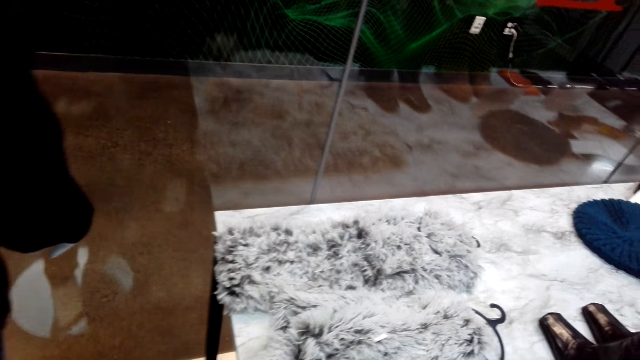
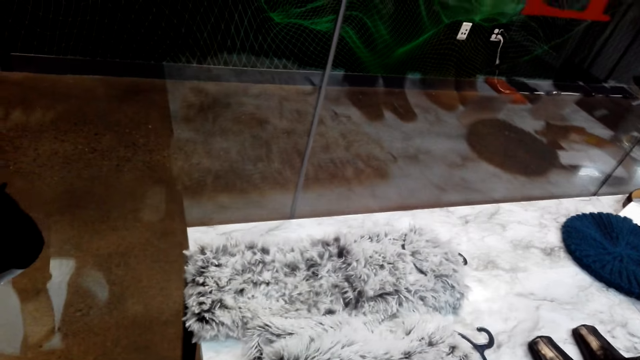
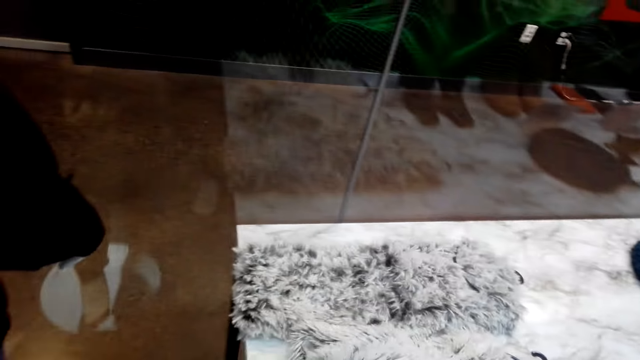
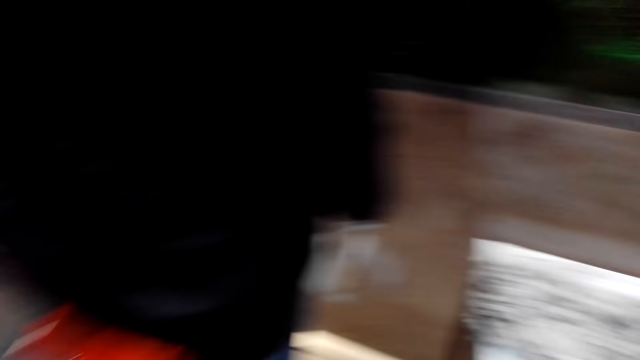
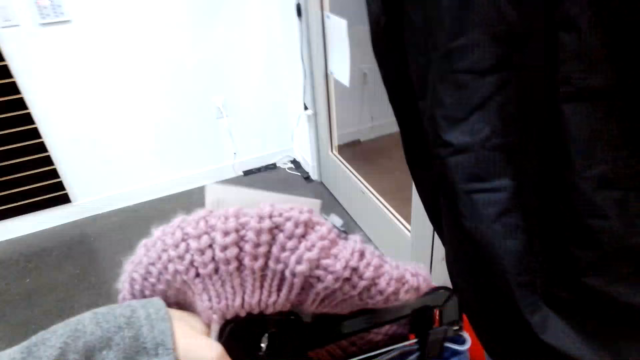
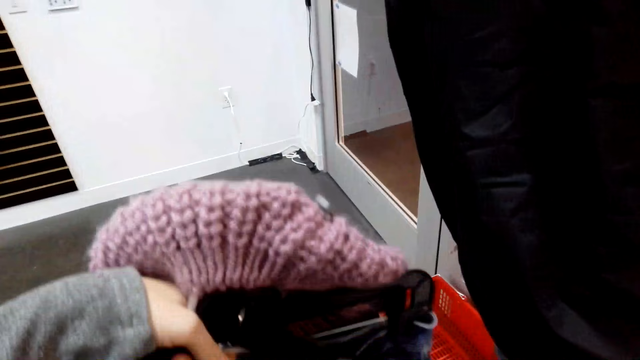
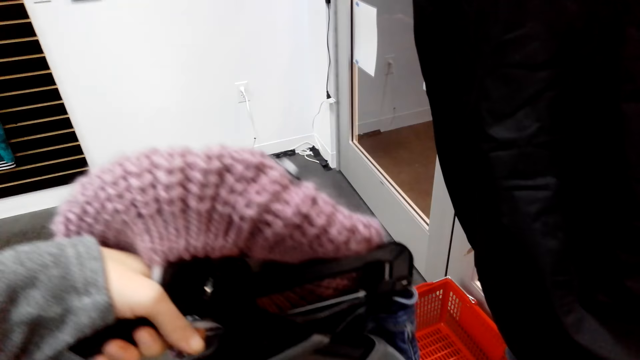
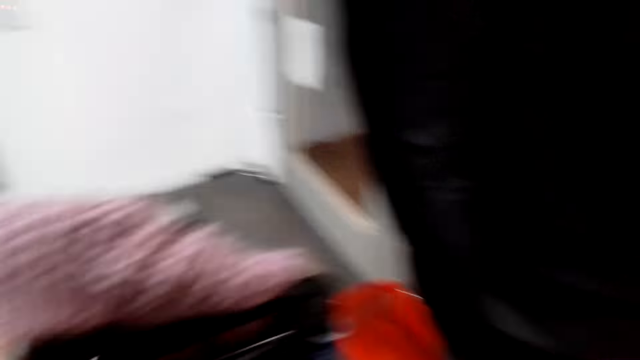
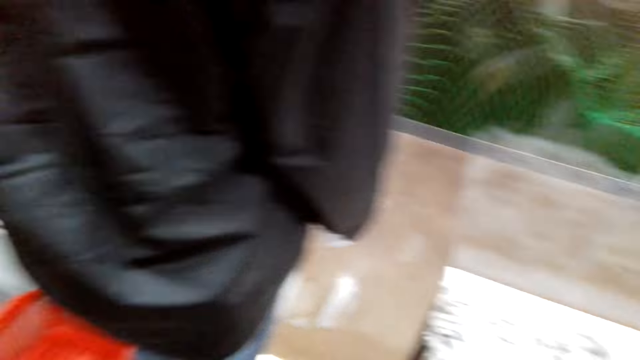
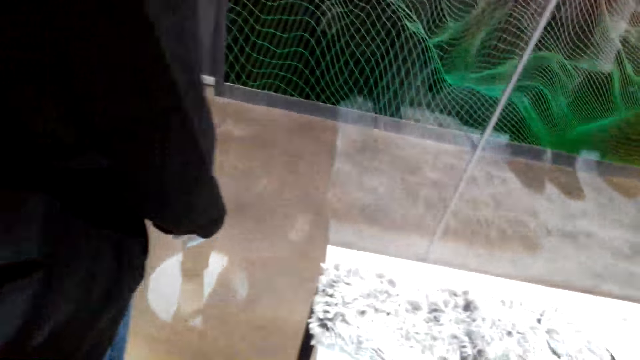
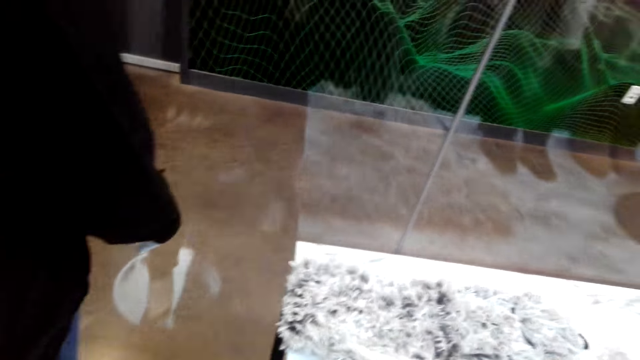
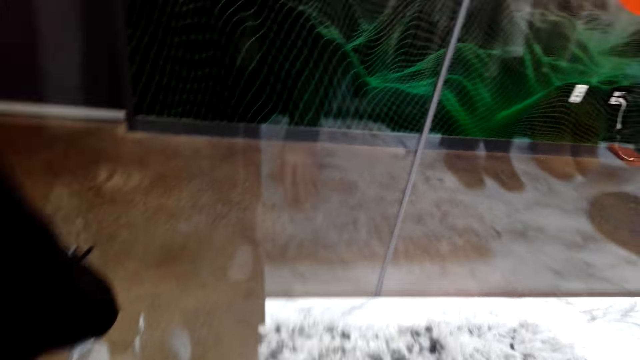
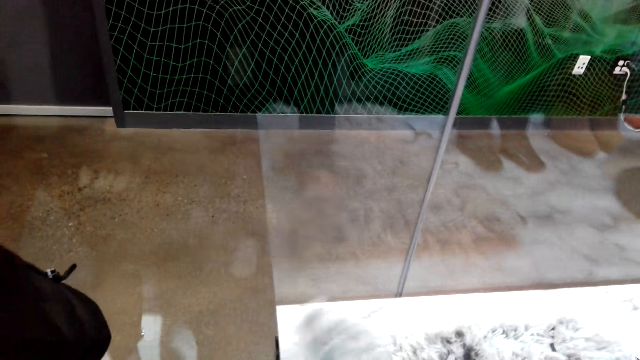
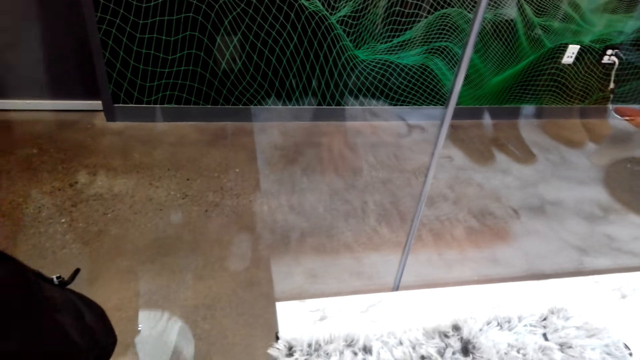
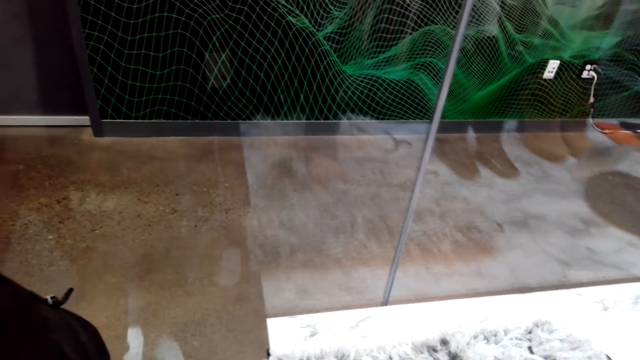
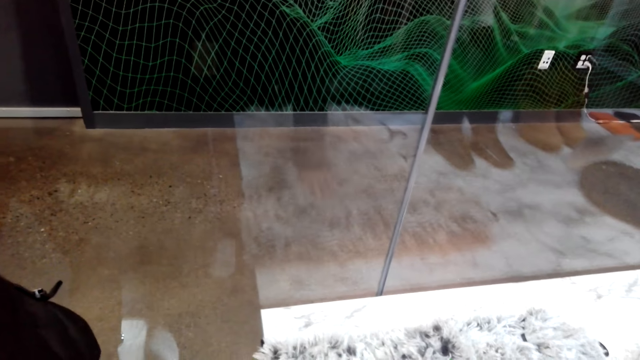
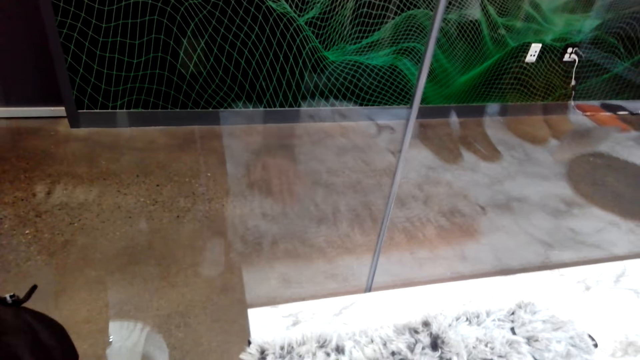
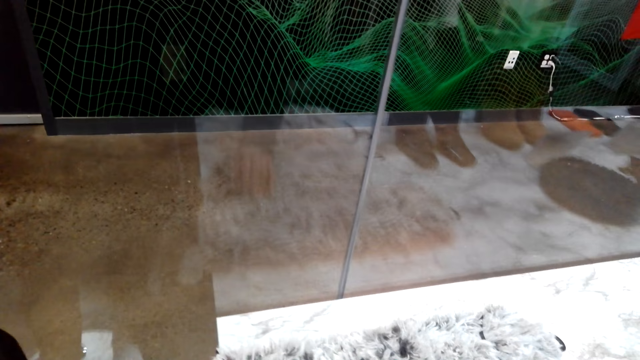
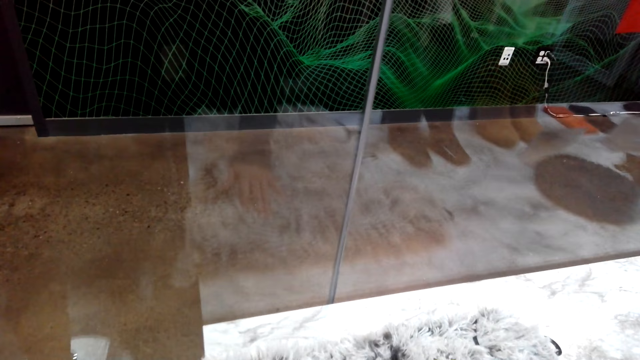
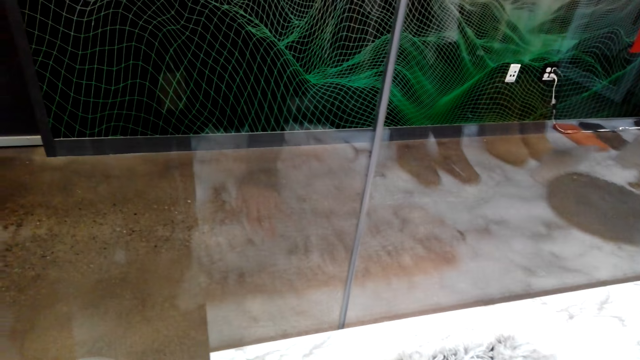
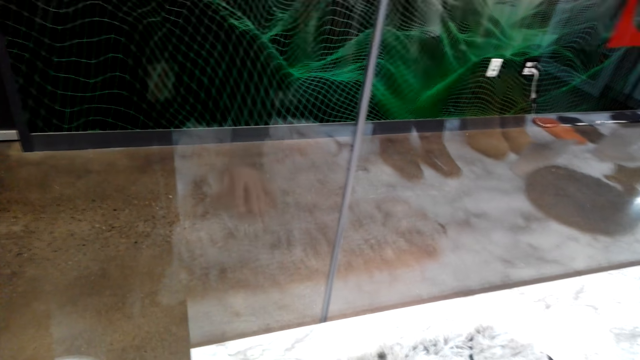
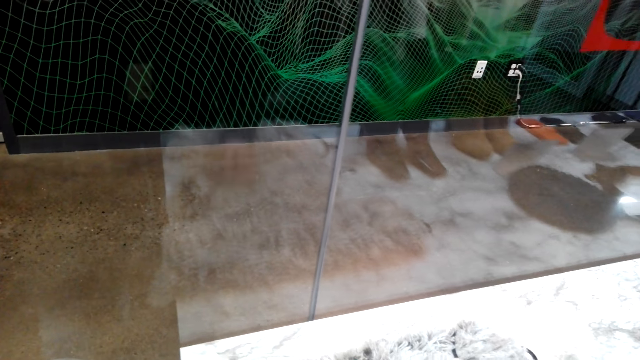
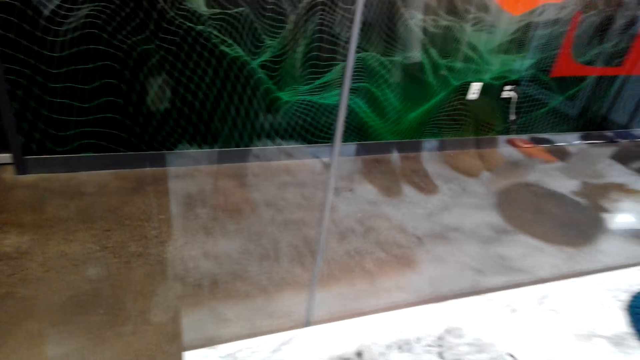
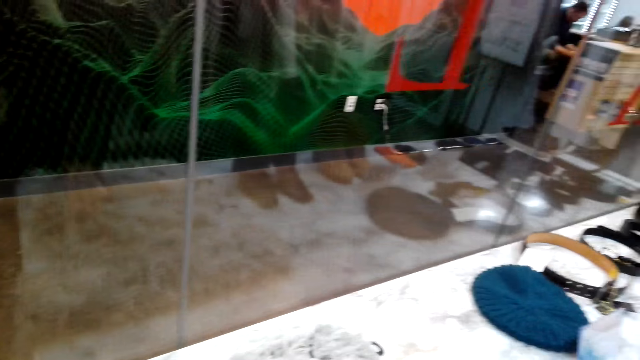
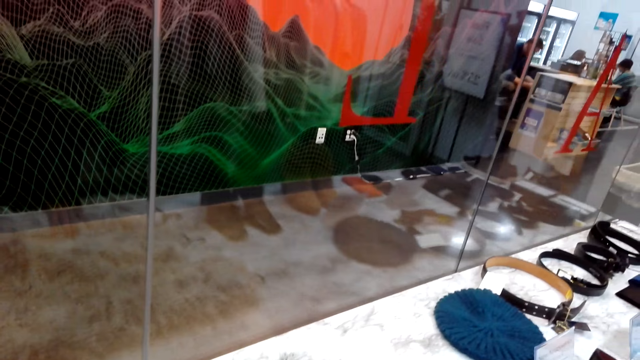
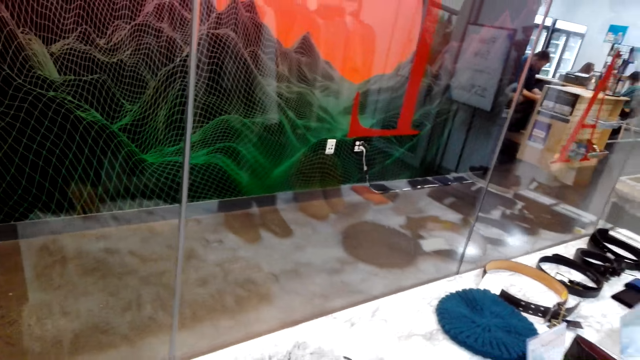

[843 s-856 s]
The camera wearer holds cloths with his left hand. He touches a cloth.

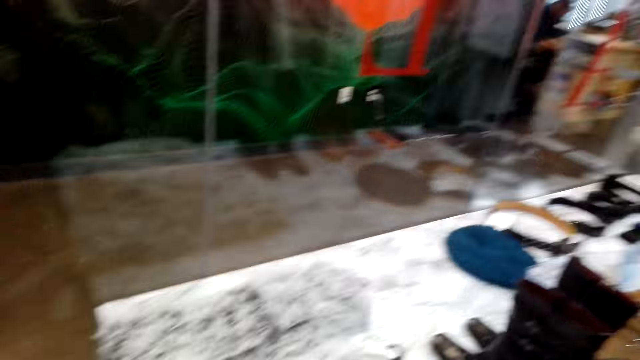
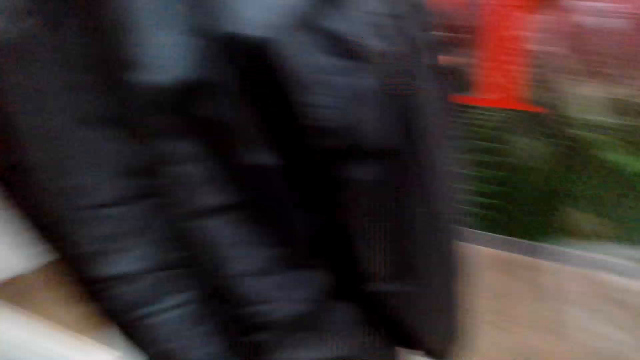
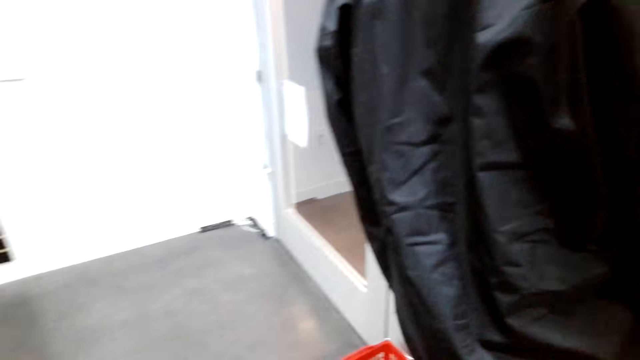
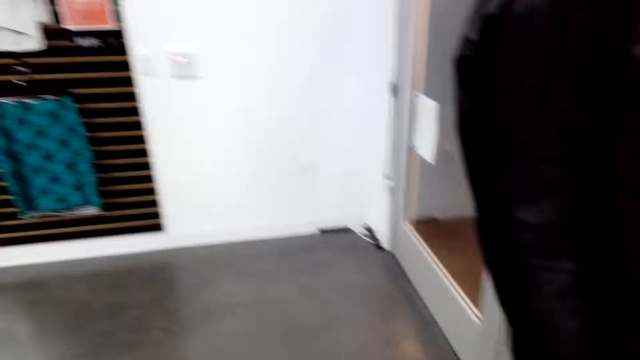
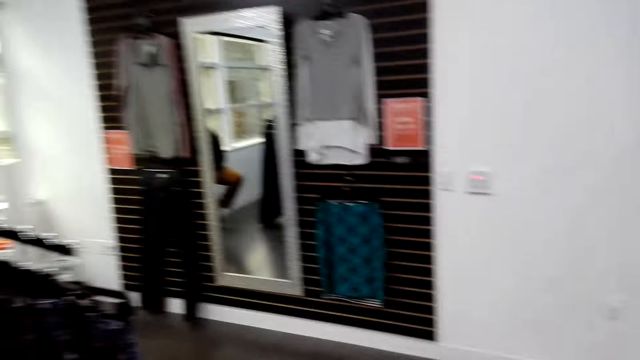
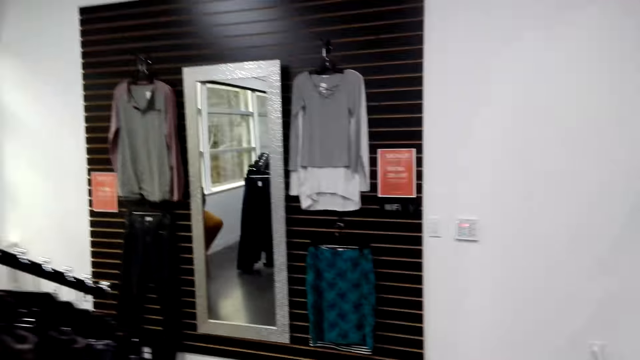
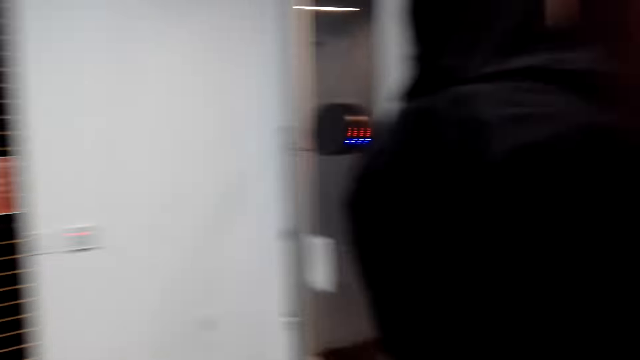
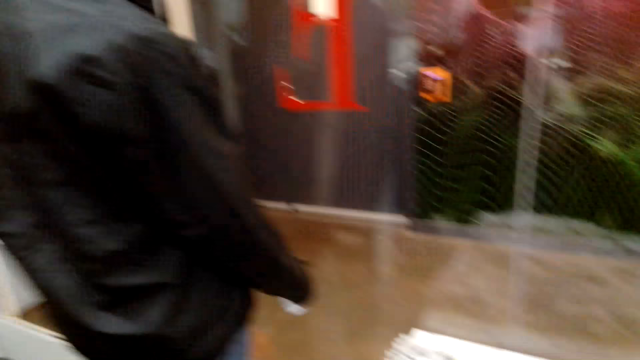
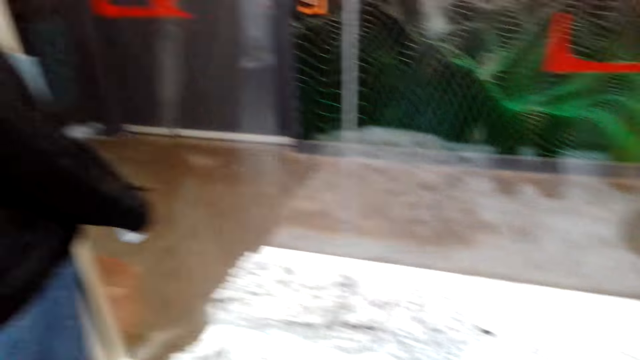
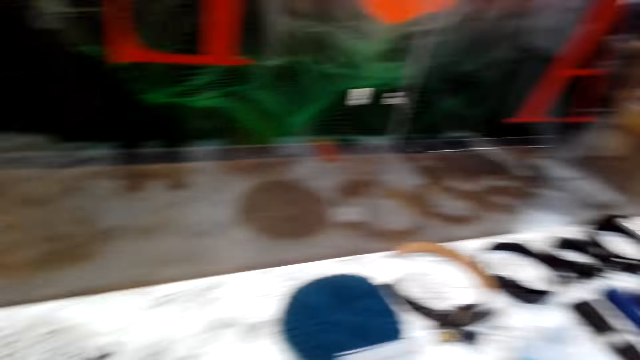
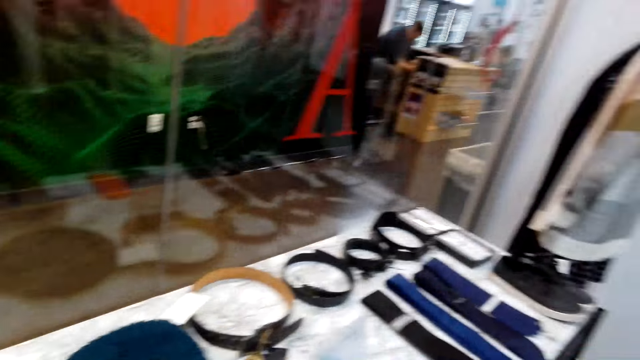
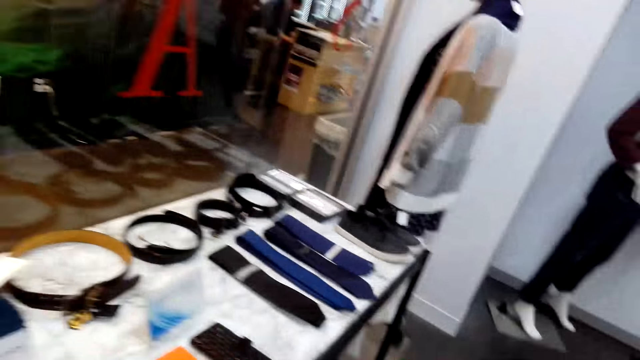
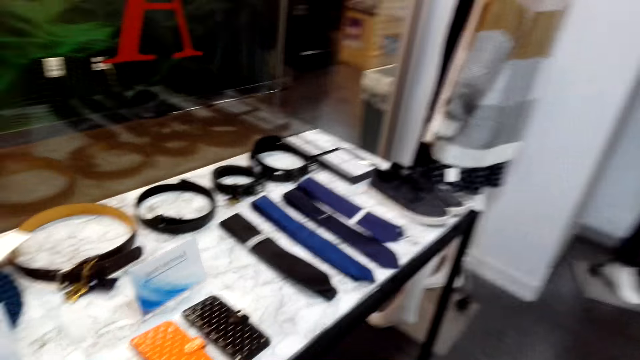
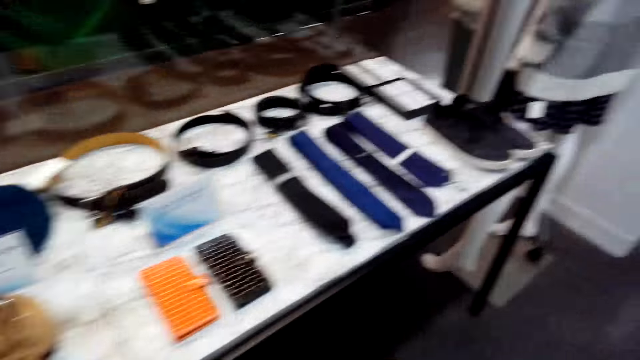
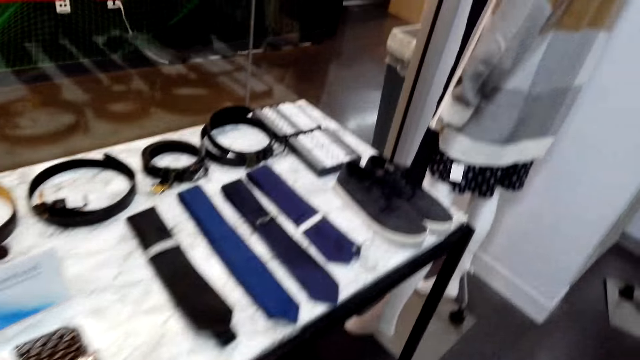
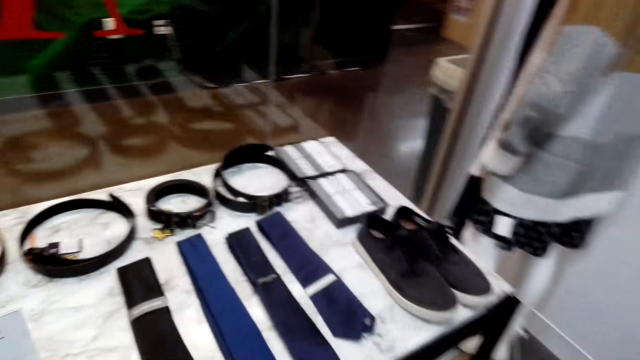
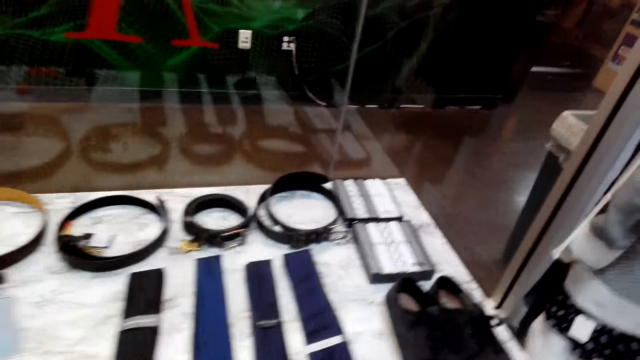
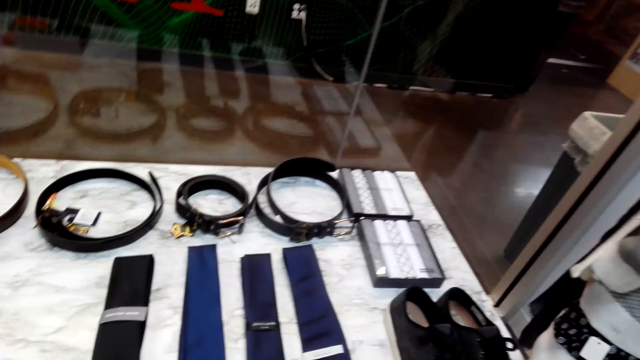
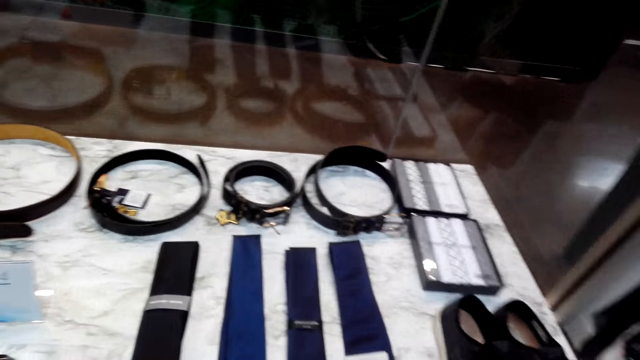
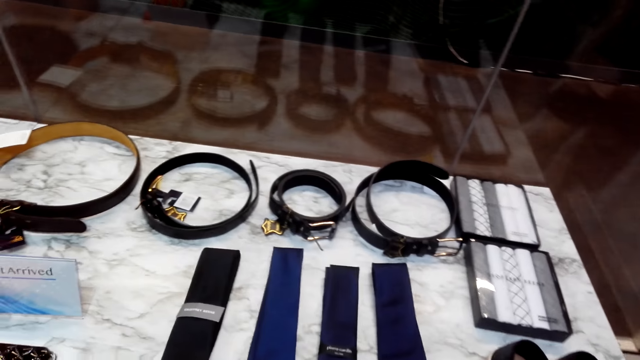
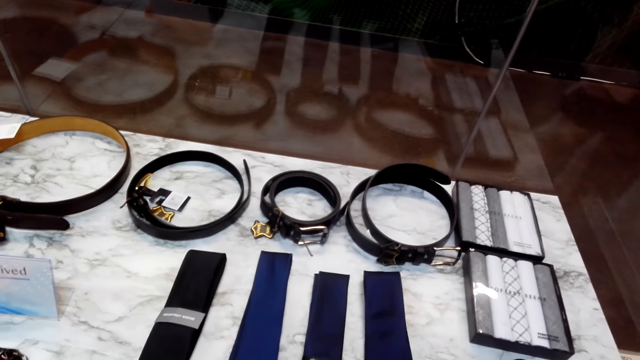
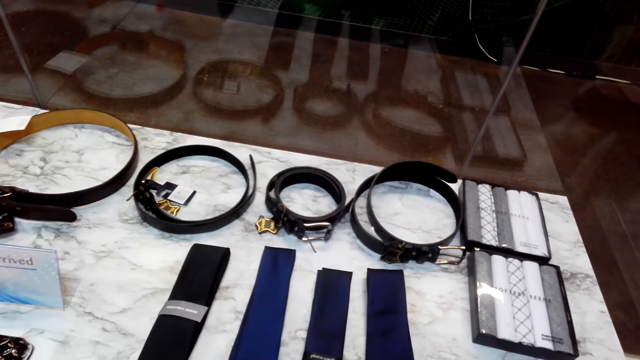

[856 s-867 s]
The camera wearer turns around the counter. They push aside one tie with the right hand and walk towards the ties.
